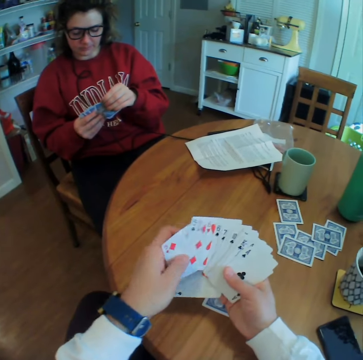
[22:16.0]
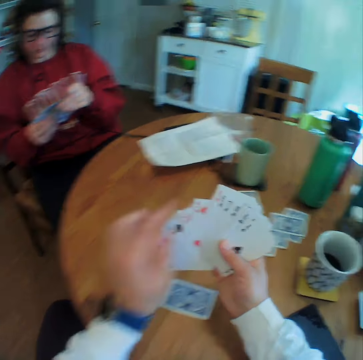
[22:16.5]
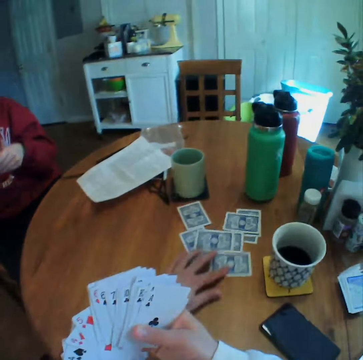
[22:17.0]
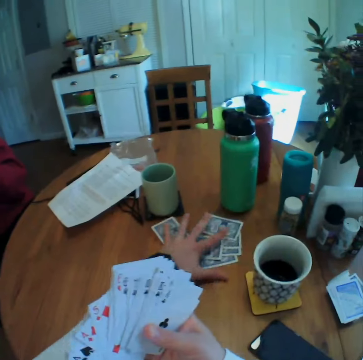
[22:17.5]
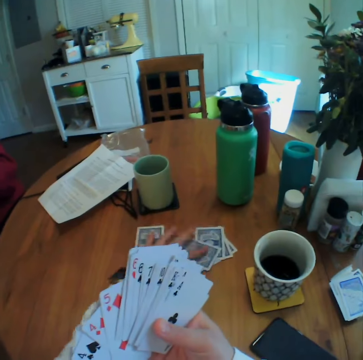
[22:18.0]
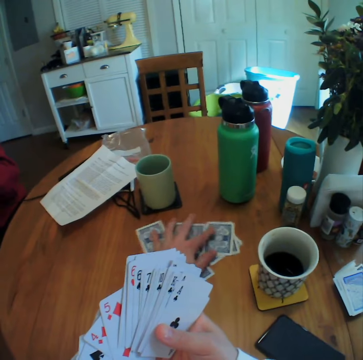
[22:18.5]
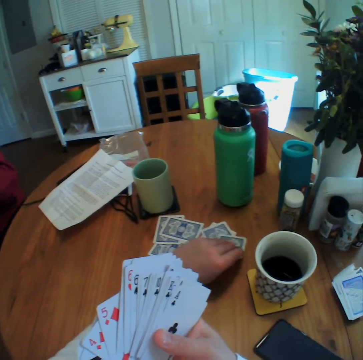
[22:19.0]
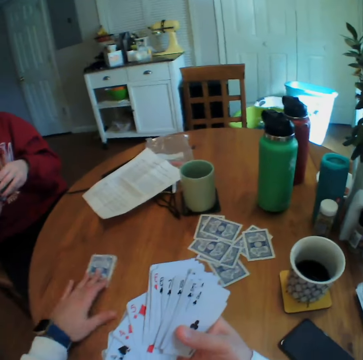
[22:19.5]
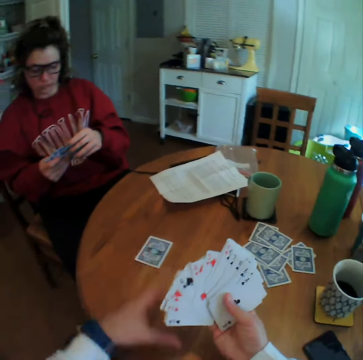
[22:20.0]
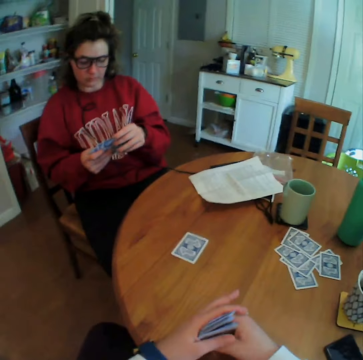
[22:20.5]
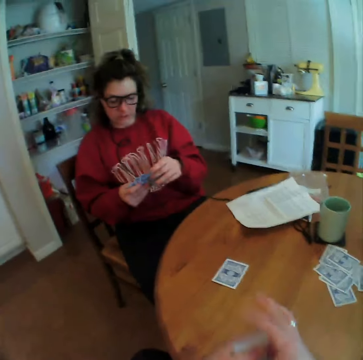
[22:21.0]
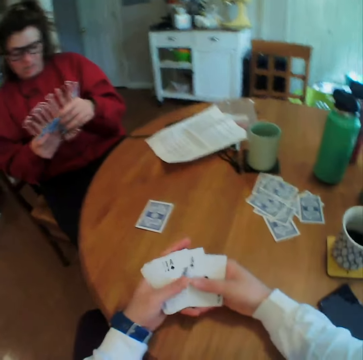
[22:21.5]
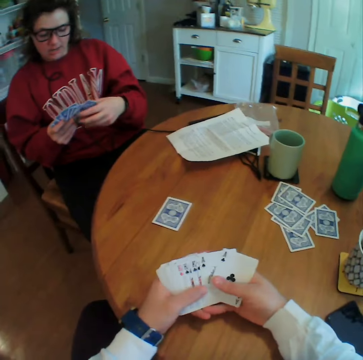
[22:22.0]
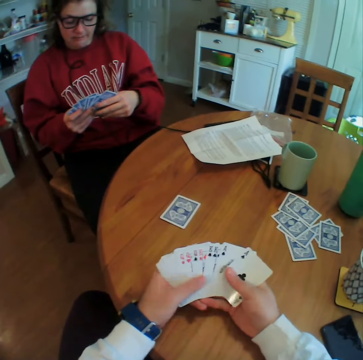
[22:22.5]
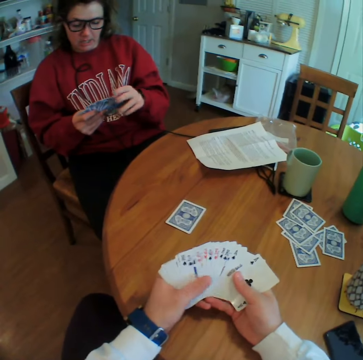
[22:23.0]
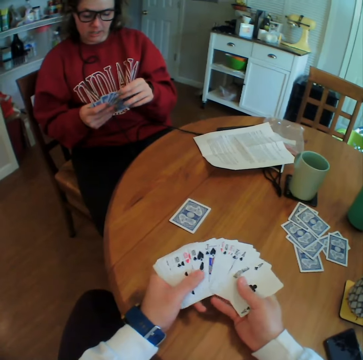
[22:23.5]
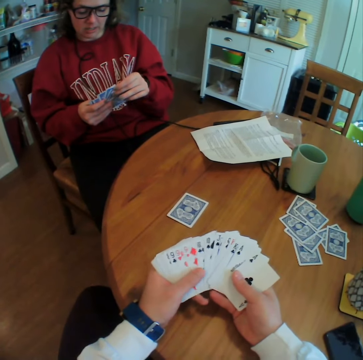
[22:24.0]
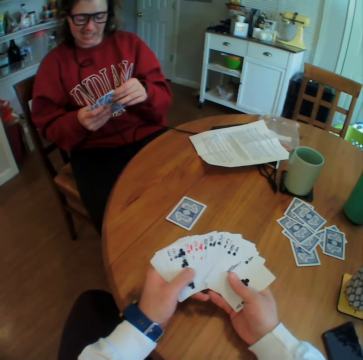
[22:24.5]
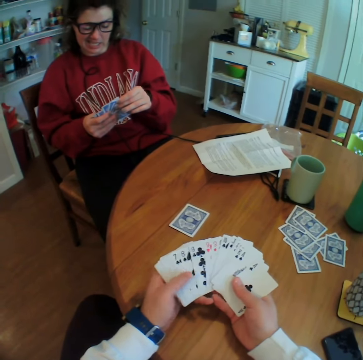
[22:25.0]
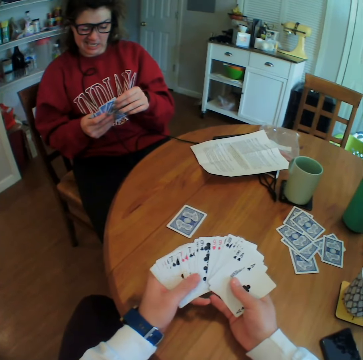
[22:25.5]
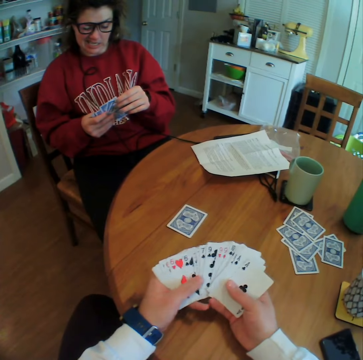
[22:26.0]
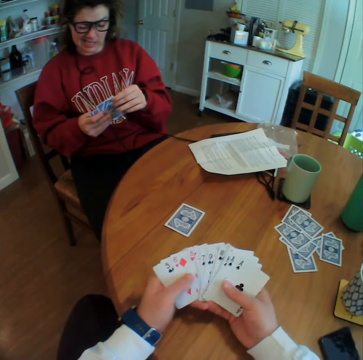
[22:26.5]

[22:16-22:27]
The camera wearer arranges the cards on his hand. He moves the card. He shuffles the set-aside cards. He puts a card on the table. He separates a card from the set-aside ones. He aligns the cards. He spreads the cards on his hand.

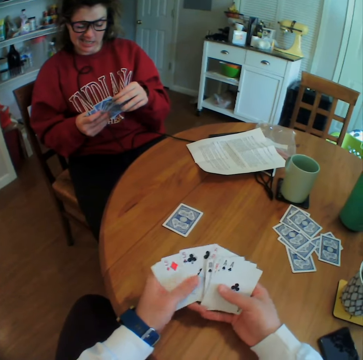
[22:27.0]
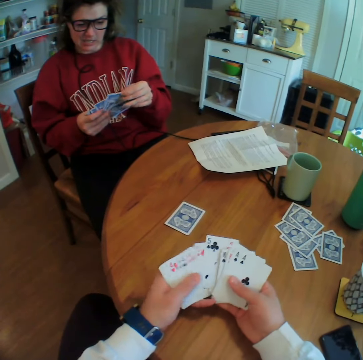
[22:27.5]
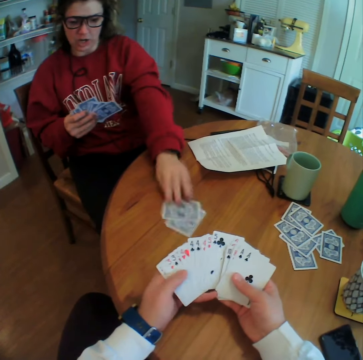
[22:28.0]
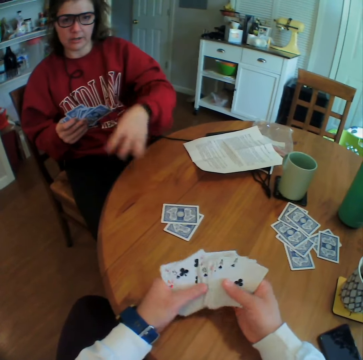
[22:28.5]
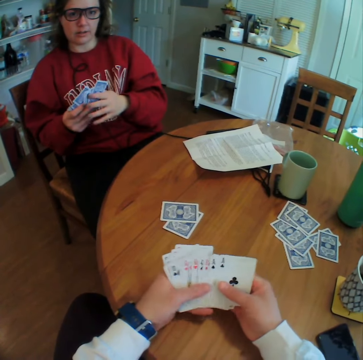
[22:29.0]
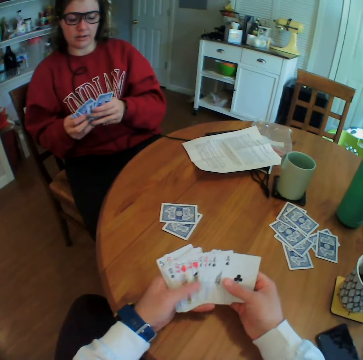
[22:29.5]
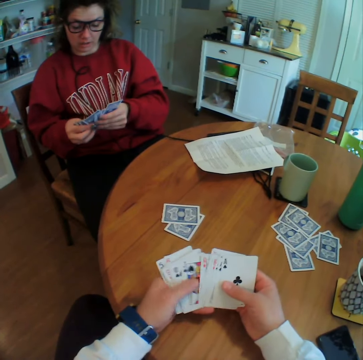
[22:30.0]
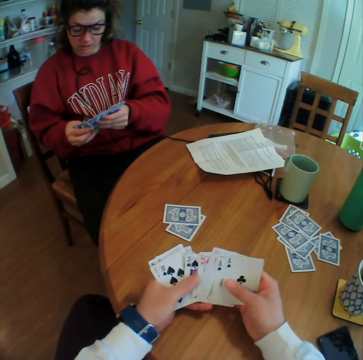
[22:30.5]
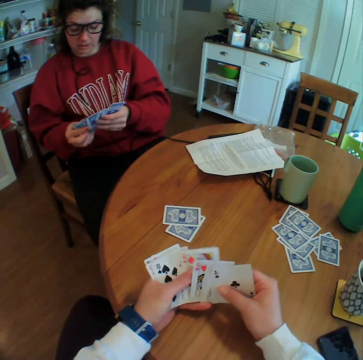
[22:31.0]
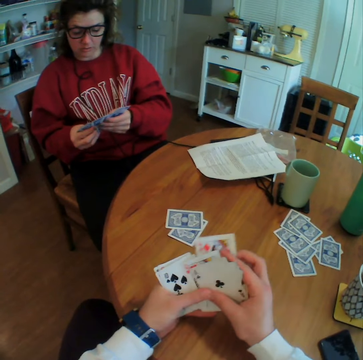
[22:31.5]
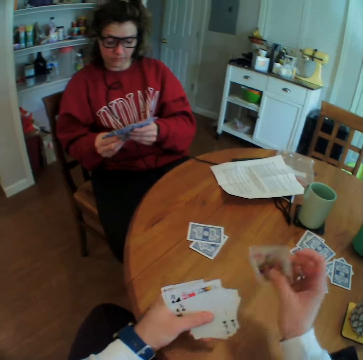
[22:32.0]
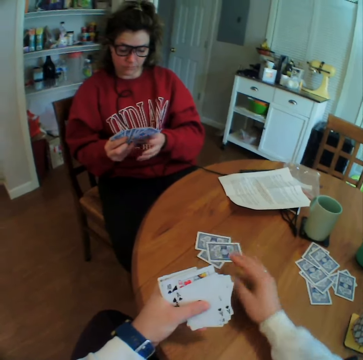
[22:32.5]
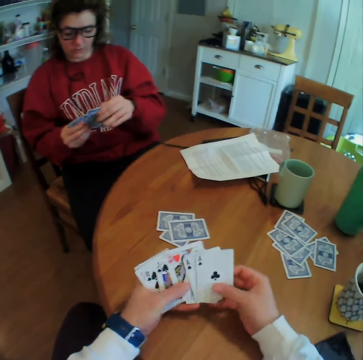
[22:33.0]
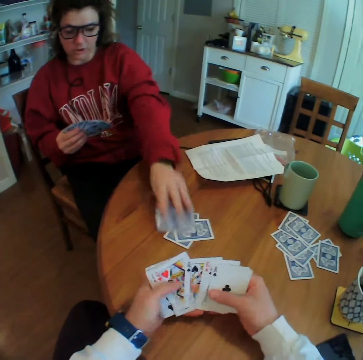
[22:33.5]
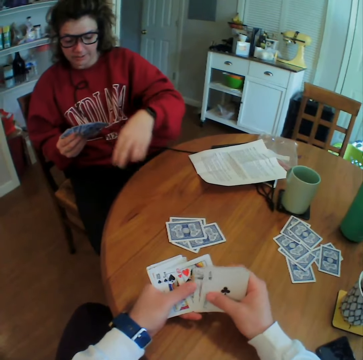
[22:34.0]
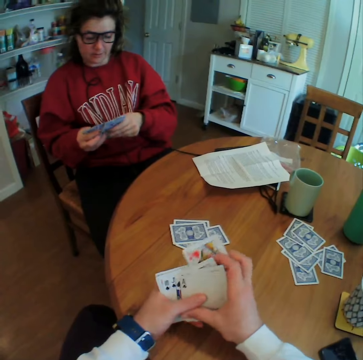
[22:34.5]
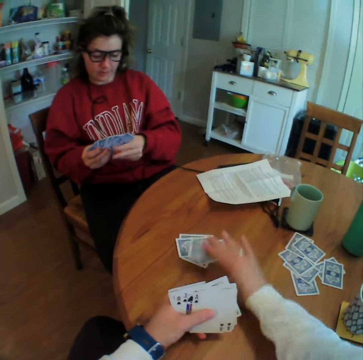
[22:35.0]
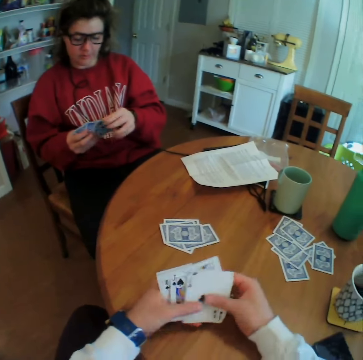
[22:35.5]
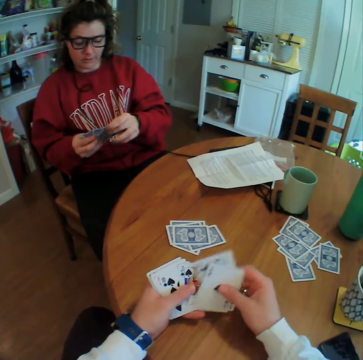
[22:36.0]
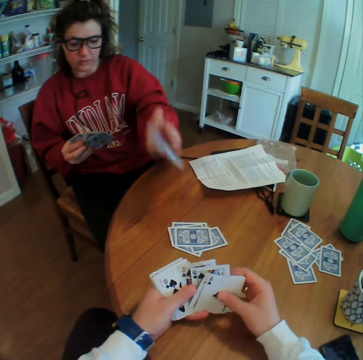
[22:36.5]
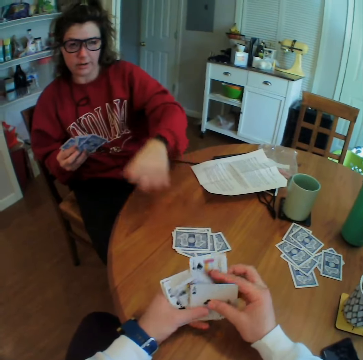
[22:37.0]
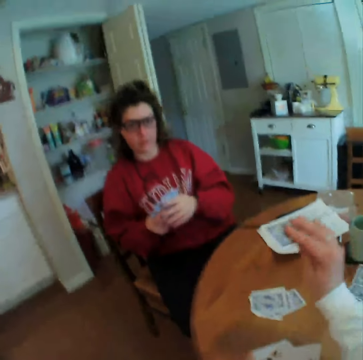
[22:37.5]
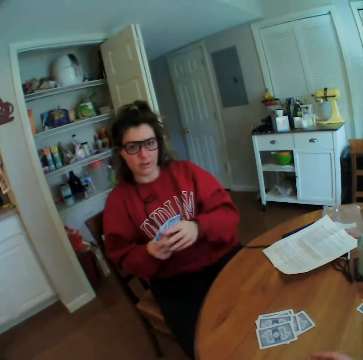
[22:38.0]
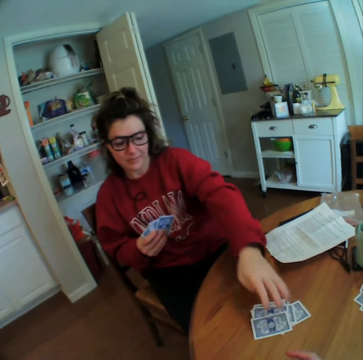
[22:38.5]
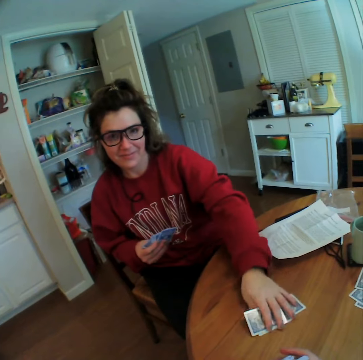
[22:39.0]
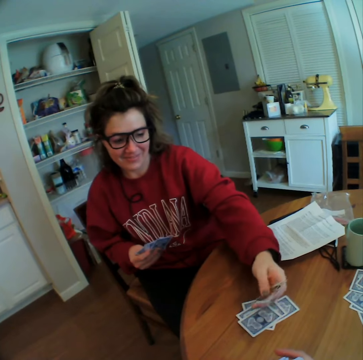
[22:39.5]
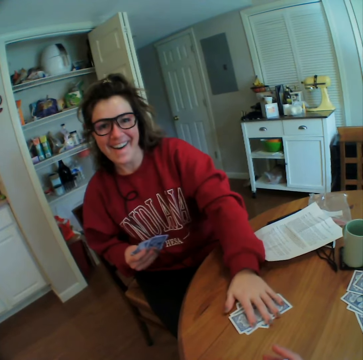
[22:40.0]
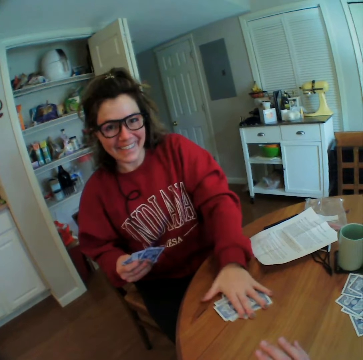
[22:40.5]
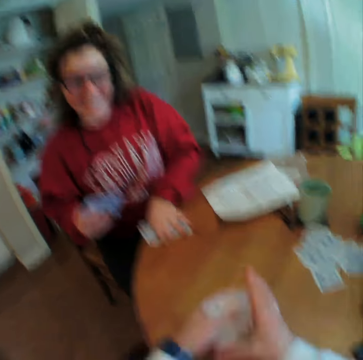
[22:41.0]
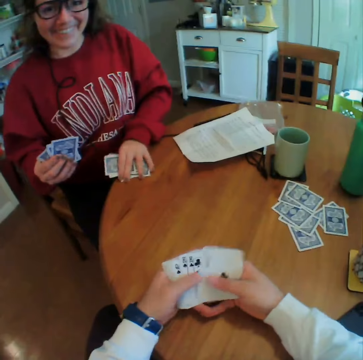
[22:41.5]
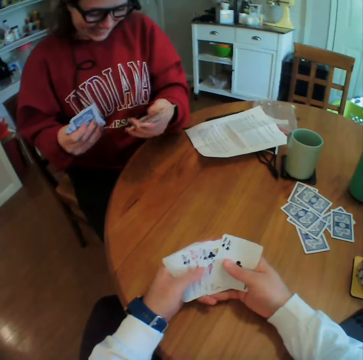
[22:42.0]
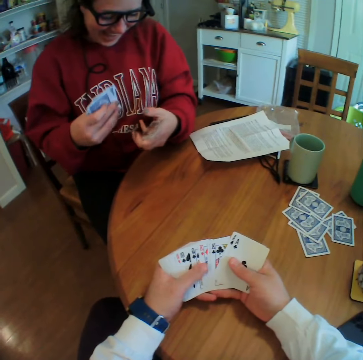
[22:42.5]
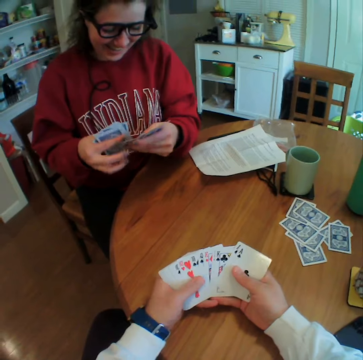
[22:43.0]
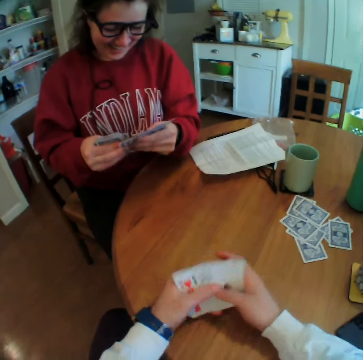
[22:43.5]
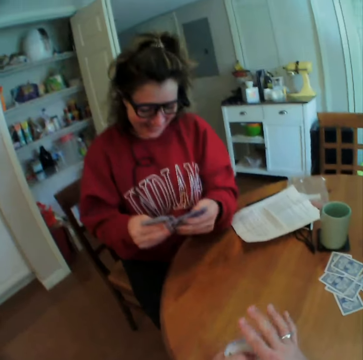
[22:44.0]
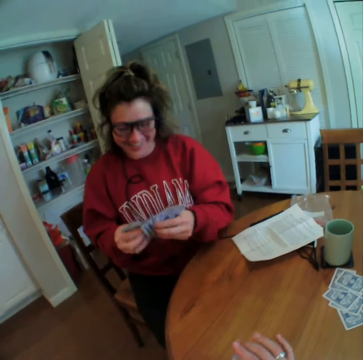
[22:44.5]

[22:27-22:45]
A woman puts a card on the table. The camera wearer puts a card on the table. The woman puts a card on the table. The camera wearer puts a card on the table. The woman puts a card on the table. The camera wearer puts a card on the table. The woman looks at the topmost dropped card, puts down the card and picks up all the already dropped cards from the table. The camera wearer spreads the cards on his hand.

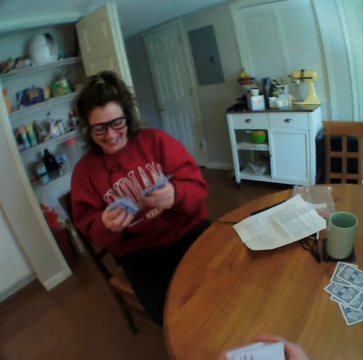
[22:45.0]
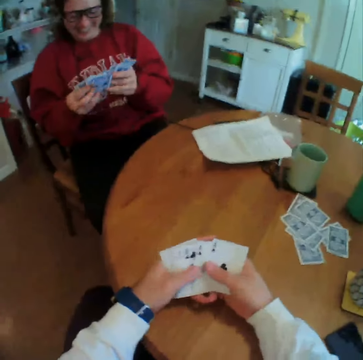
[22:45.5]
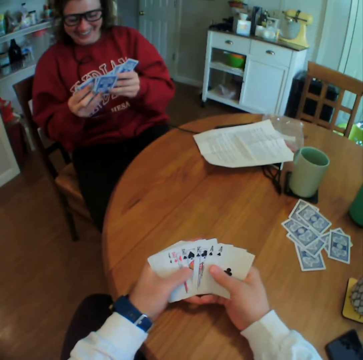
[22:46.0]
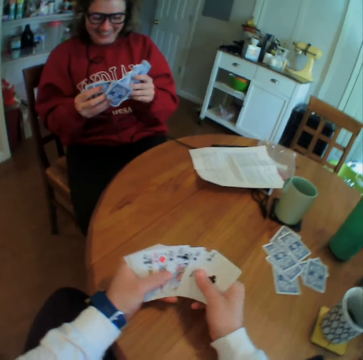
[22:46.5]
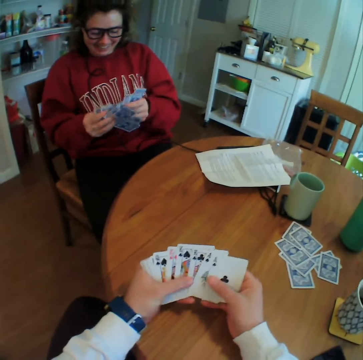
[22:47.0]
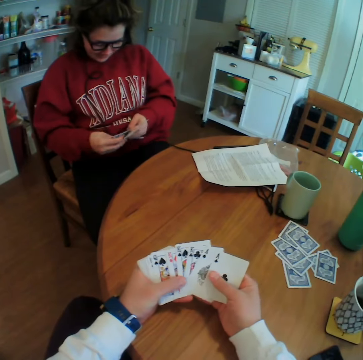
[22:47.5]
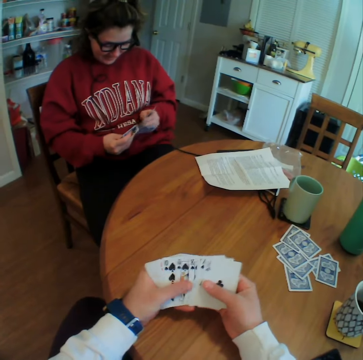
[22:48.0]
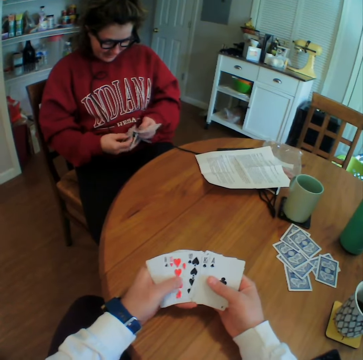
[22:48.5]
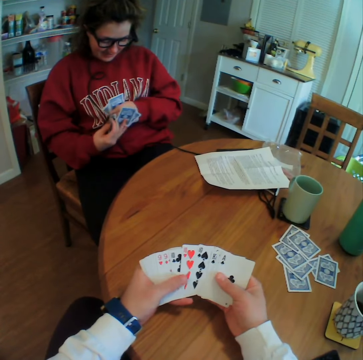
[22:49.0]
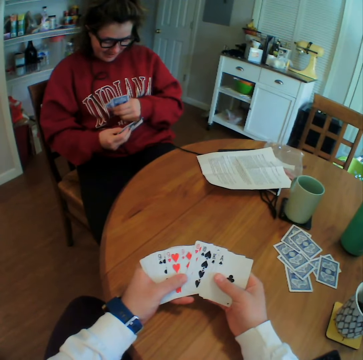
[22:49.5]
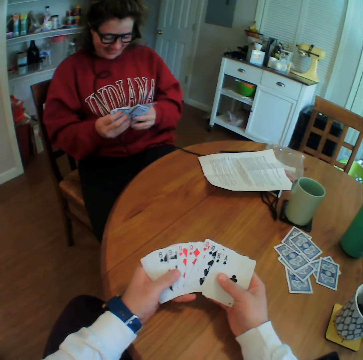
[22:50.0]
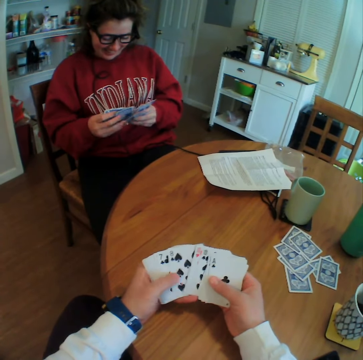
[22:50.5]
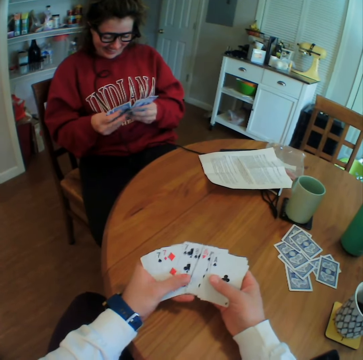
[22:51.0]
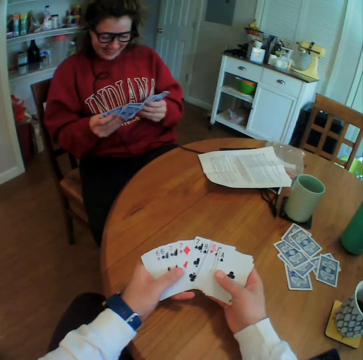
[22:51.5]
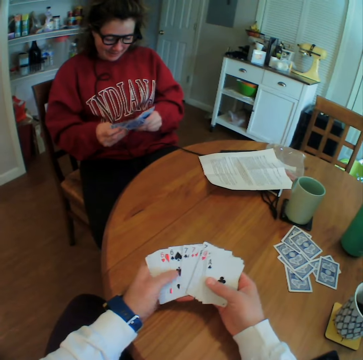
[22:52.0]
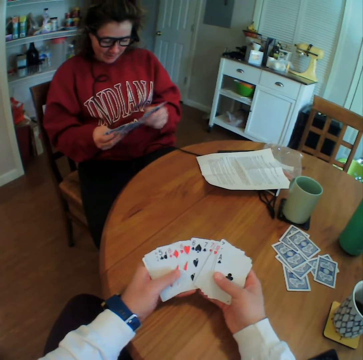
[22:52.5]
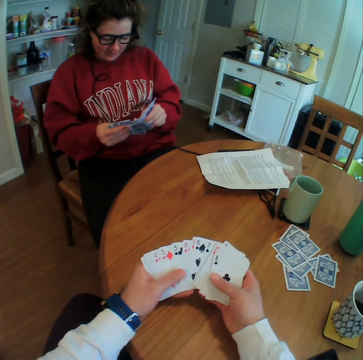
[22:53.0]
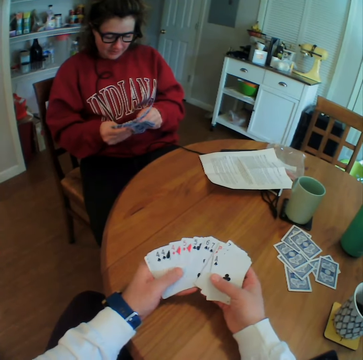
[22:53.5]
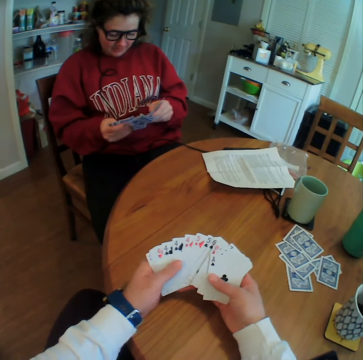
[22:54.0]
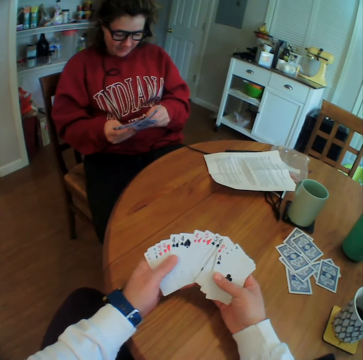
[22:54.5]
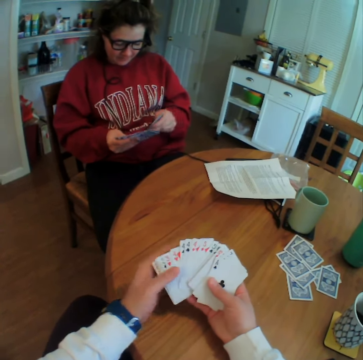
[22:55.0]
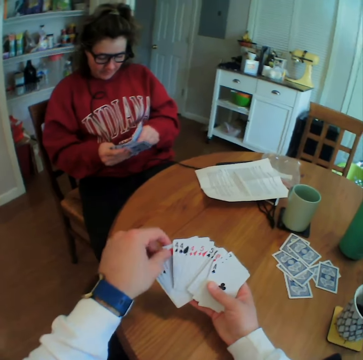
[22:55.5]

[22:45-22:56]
A woman arranges the cards on her hand.
